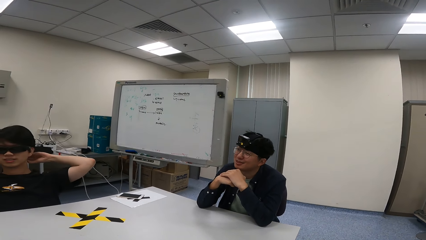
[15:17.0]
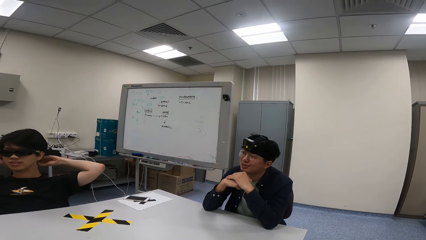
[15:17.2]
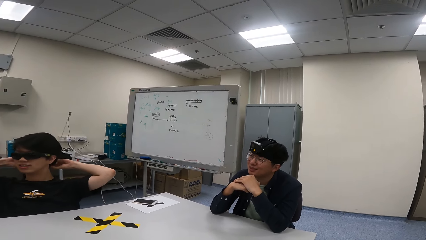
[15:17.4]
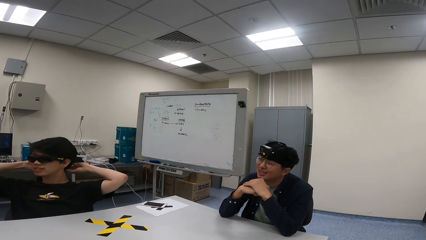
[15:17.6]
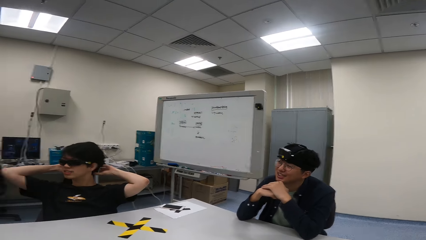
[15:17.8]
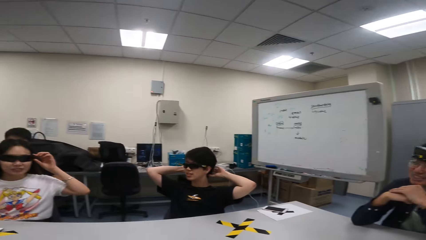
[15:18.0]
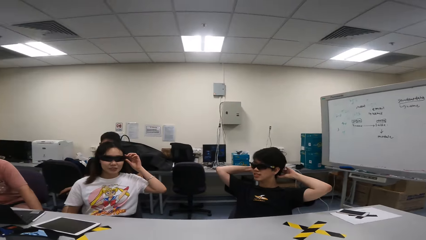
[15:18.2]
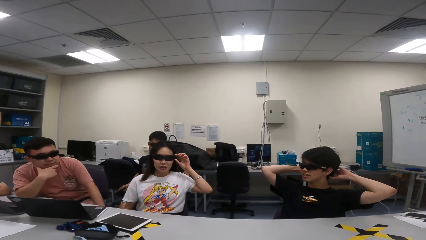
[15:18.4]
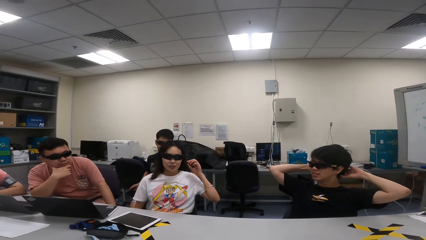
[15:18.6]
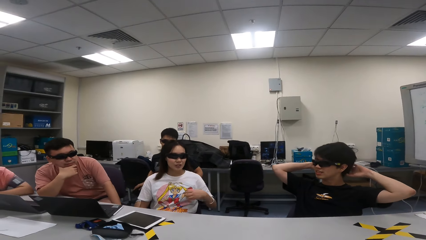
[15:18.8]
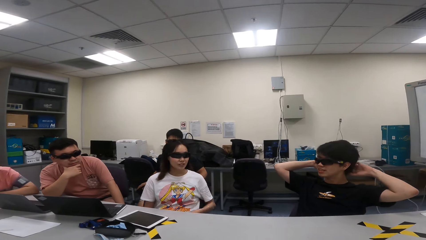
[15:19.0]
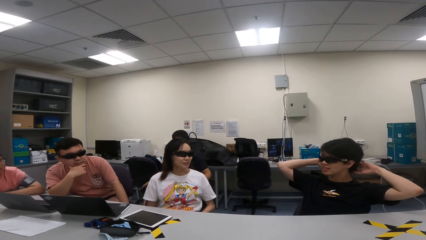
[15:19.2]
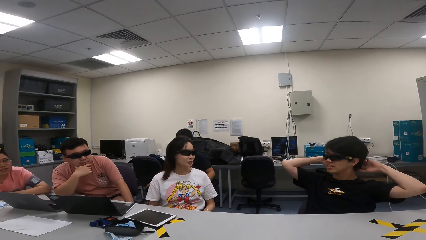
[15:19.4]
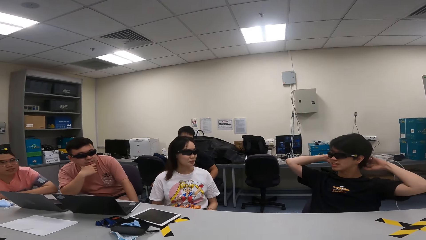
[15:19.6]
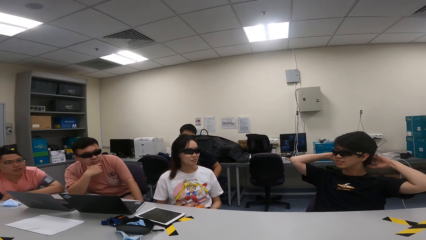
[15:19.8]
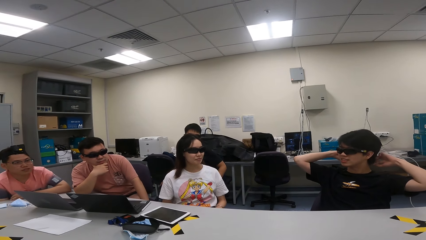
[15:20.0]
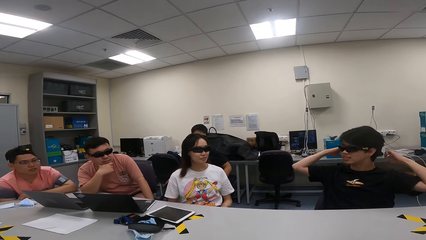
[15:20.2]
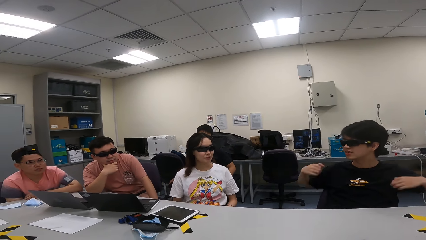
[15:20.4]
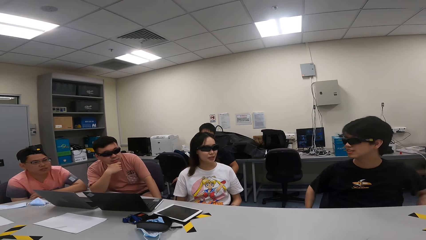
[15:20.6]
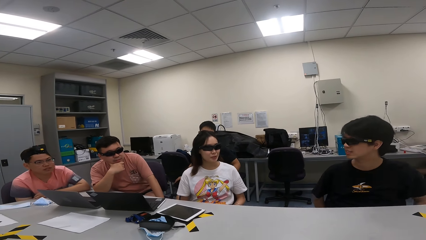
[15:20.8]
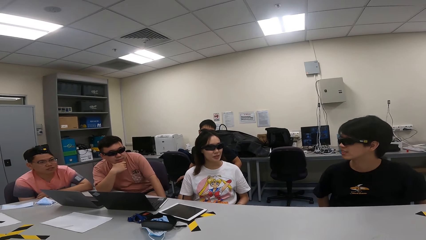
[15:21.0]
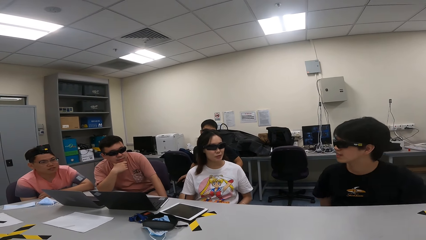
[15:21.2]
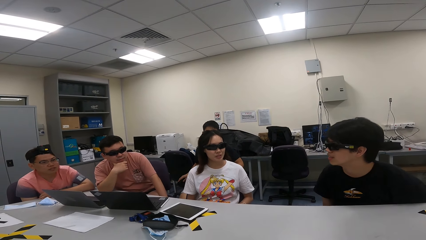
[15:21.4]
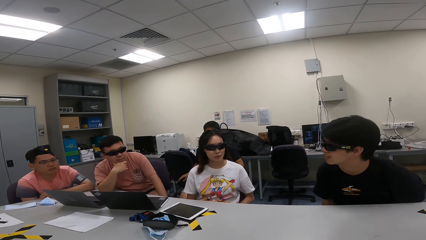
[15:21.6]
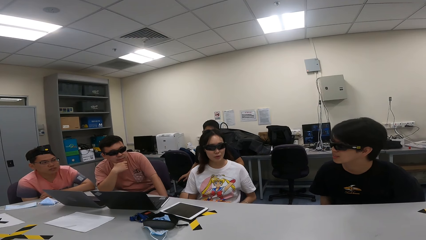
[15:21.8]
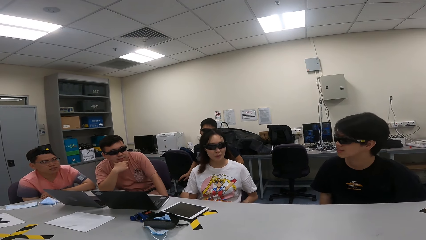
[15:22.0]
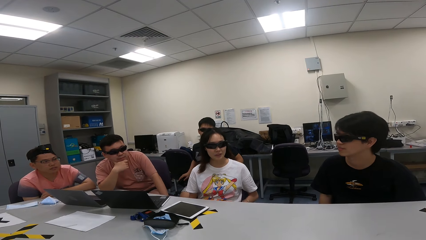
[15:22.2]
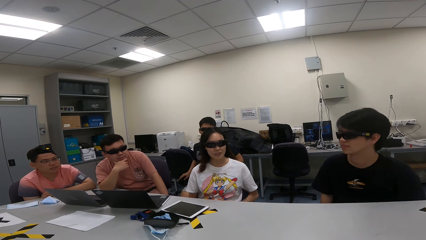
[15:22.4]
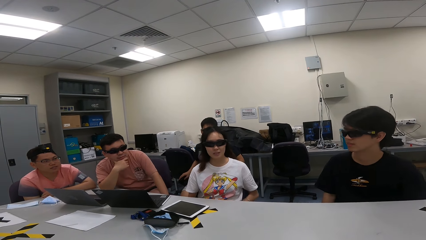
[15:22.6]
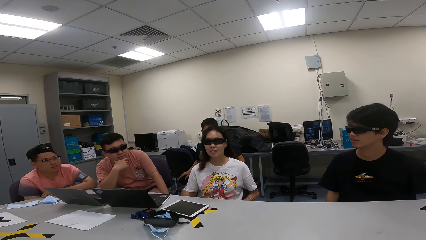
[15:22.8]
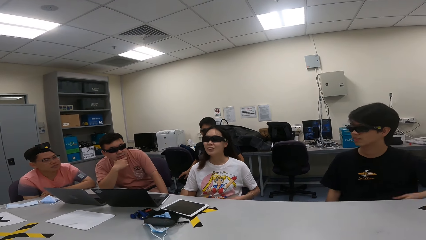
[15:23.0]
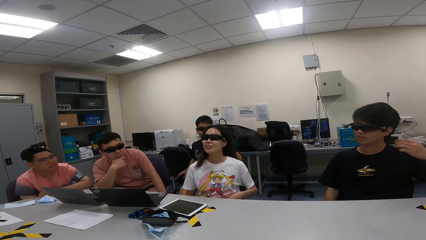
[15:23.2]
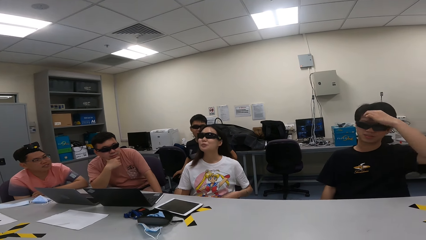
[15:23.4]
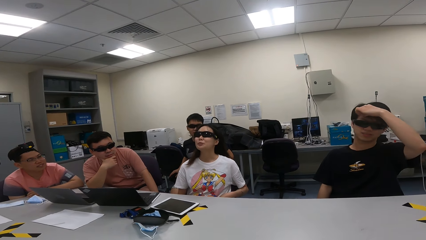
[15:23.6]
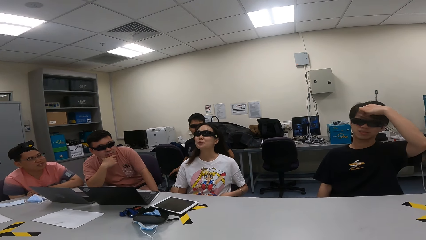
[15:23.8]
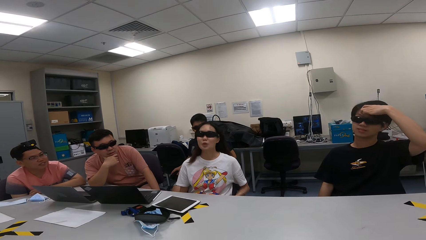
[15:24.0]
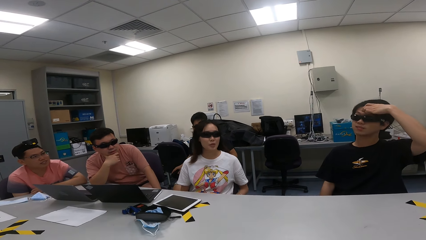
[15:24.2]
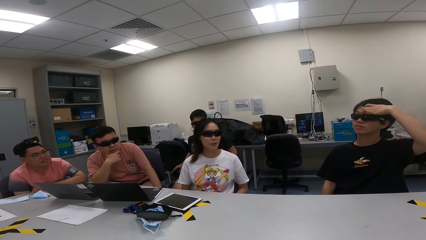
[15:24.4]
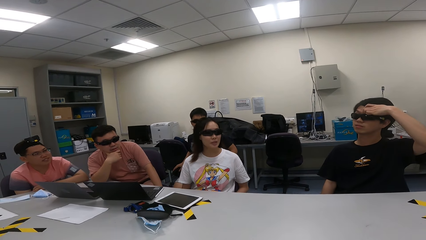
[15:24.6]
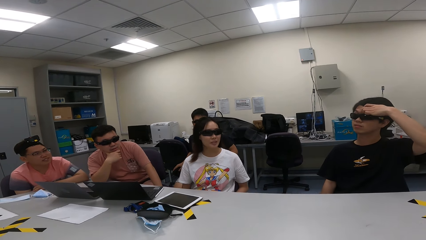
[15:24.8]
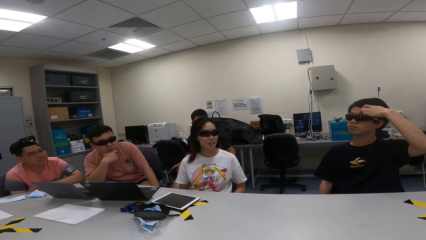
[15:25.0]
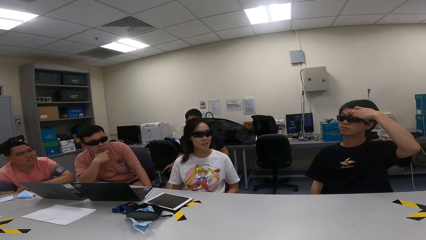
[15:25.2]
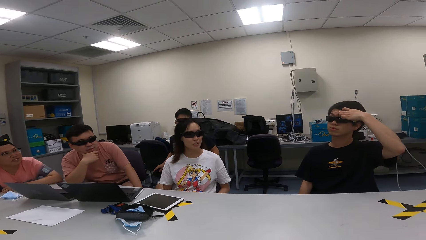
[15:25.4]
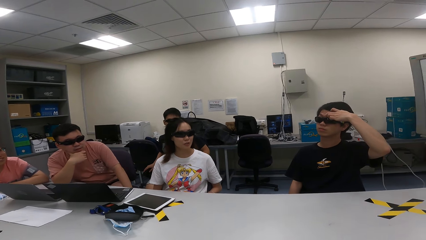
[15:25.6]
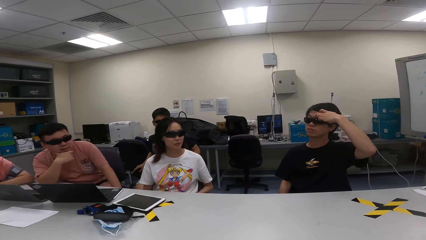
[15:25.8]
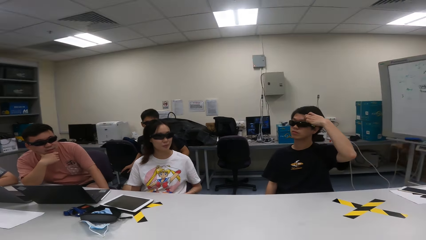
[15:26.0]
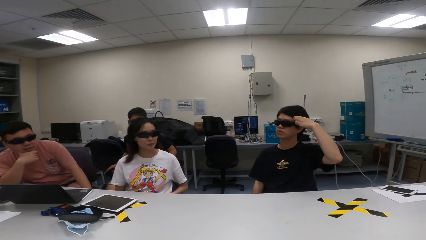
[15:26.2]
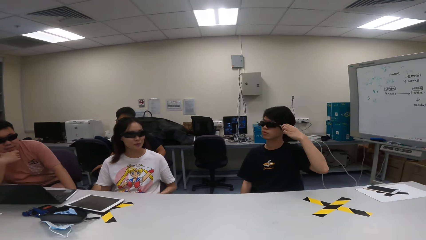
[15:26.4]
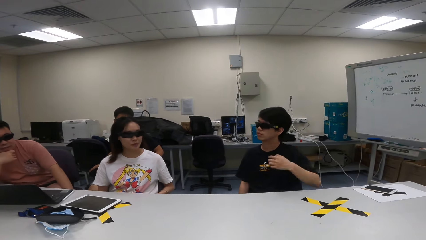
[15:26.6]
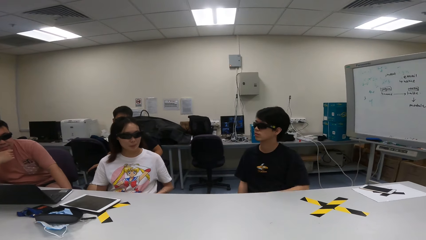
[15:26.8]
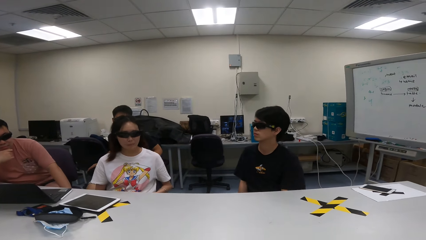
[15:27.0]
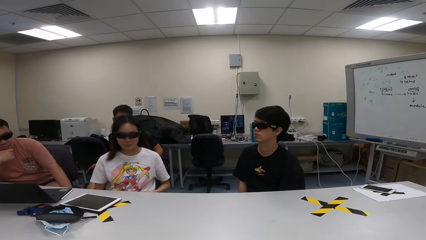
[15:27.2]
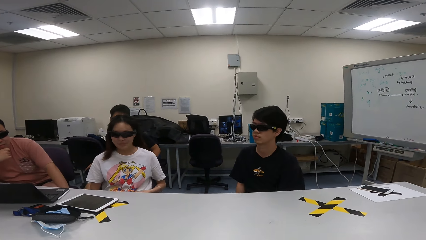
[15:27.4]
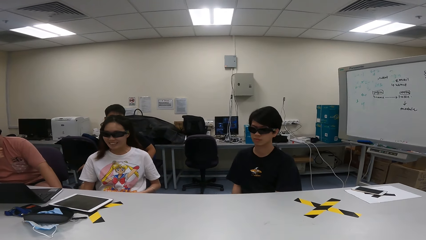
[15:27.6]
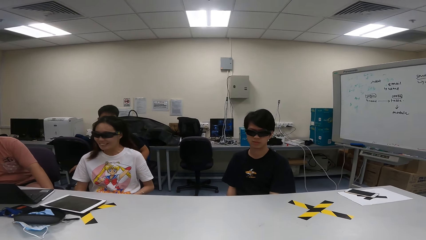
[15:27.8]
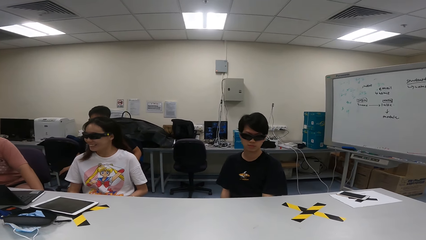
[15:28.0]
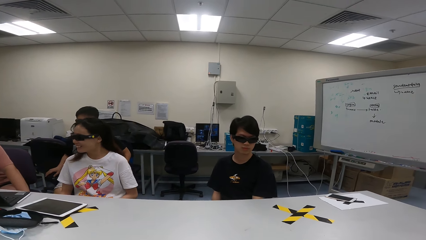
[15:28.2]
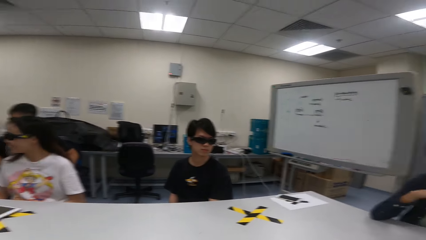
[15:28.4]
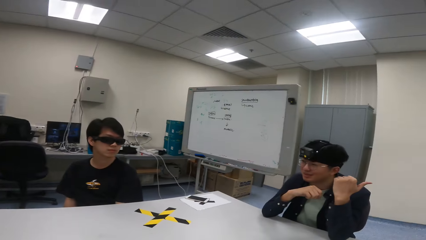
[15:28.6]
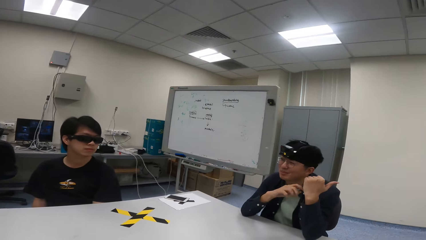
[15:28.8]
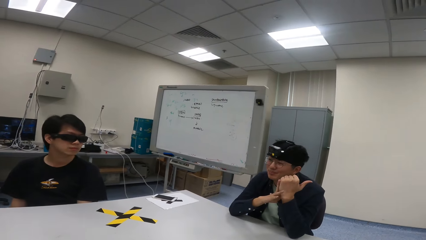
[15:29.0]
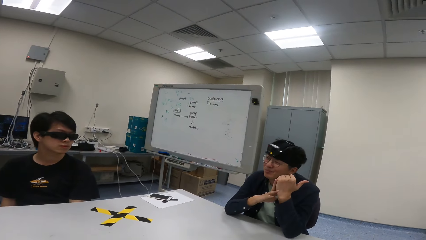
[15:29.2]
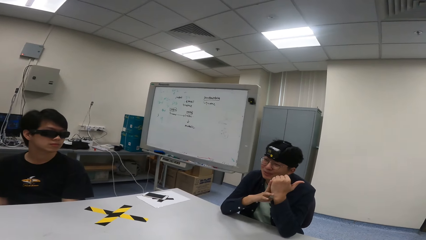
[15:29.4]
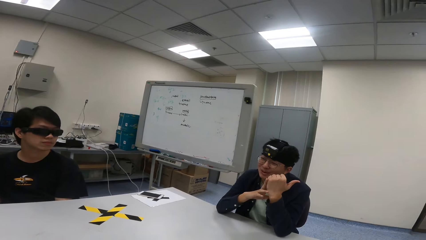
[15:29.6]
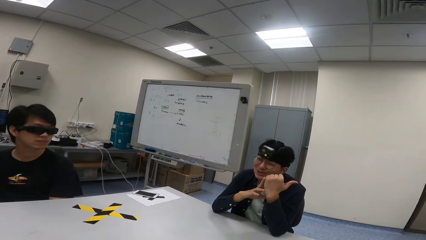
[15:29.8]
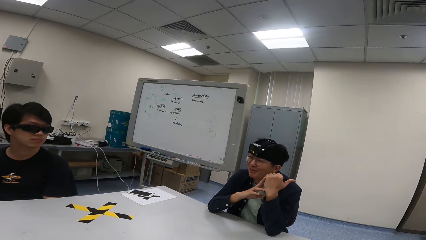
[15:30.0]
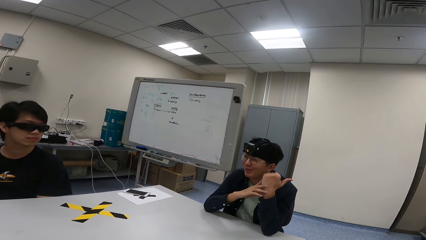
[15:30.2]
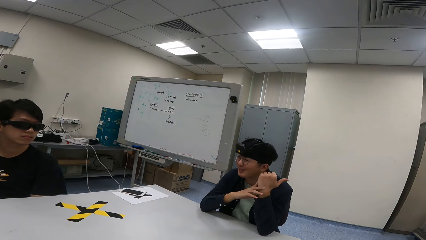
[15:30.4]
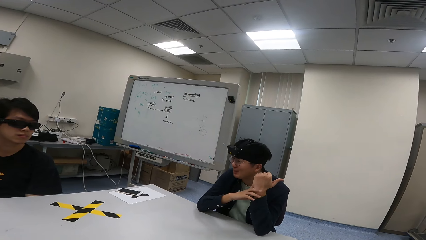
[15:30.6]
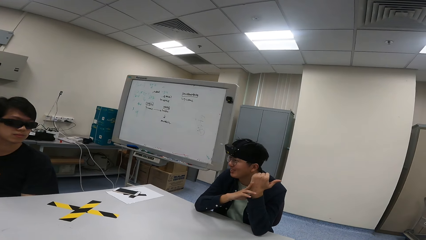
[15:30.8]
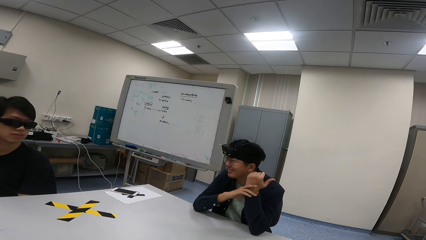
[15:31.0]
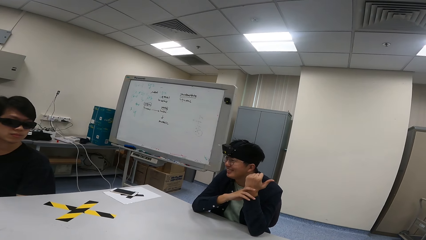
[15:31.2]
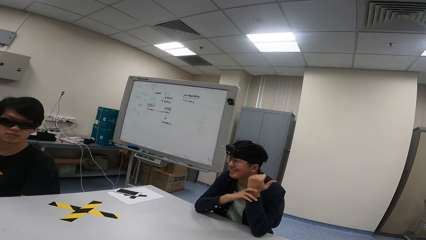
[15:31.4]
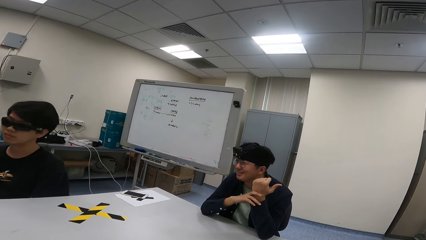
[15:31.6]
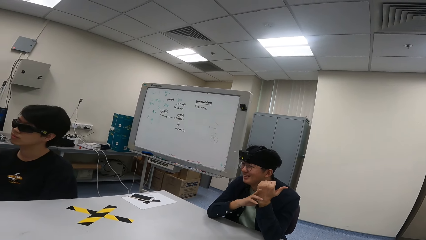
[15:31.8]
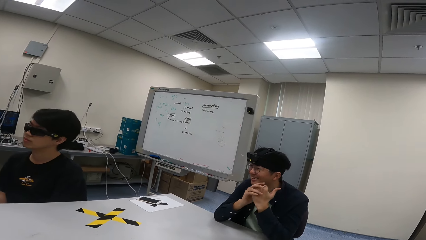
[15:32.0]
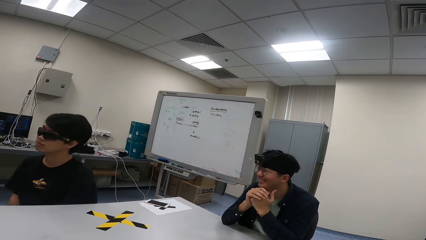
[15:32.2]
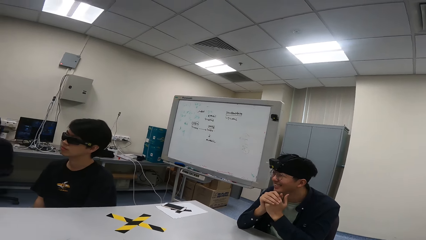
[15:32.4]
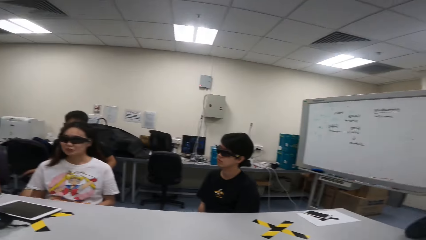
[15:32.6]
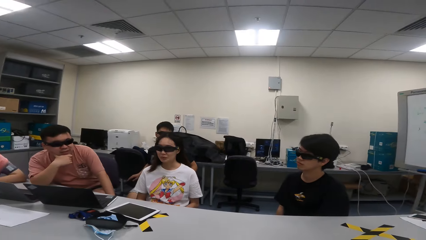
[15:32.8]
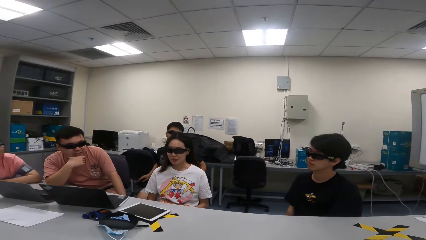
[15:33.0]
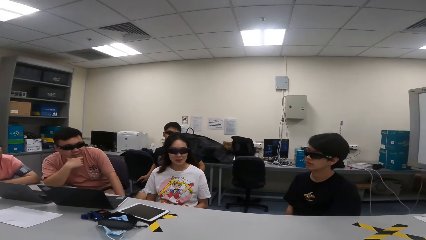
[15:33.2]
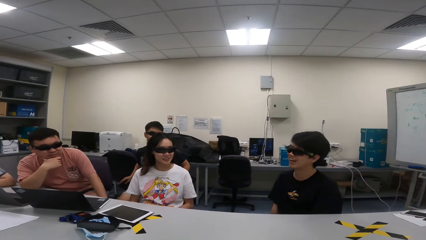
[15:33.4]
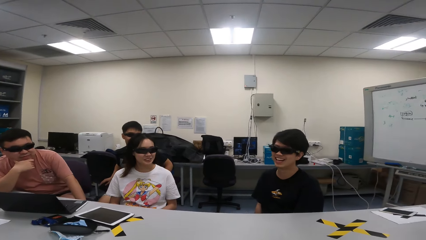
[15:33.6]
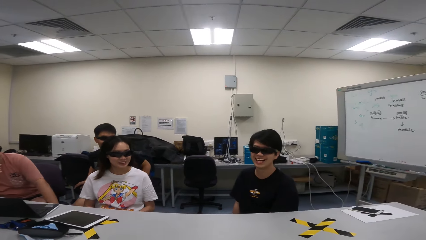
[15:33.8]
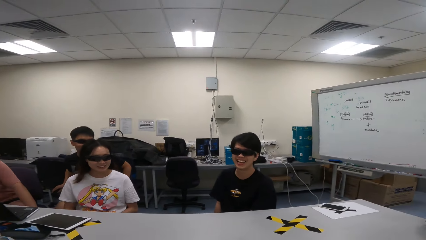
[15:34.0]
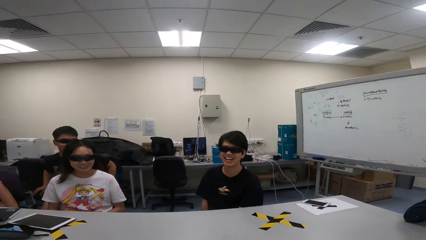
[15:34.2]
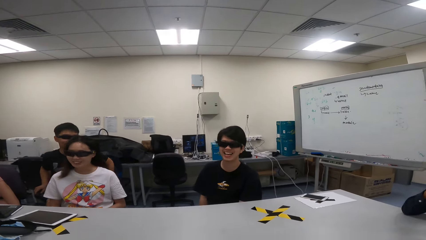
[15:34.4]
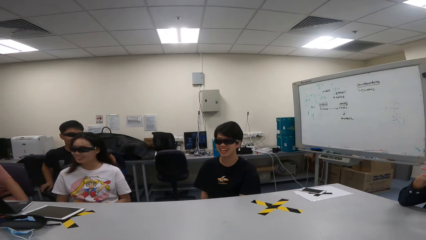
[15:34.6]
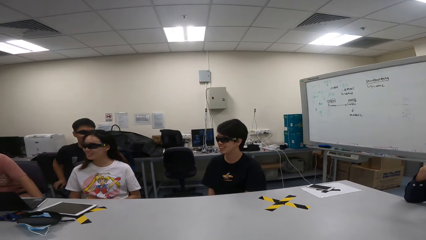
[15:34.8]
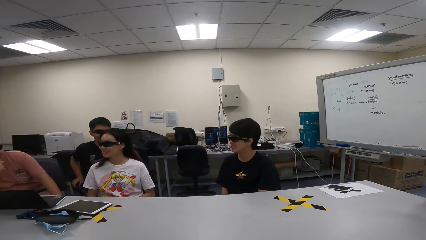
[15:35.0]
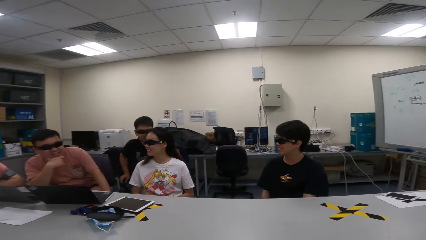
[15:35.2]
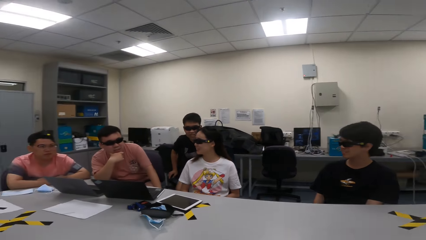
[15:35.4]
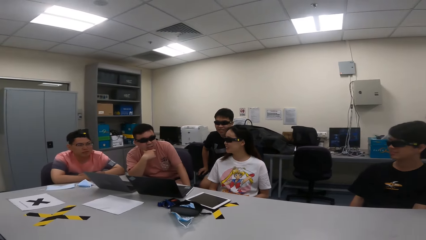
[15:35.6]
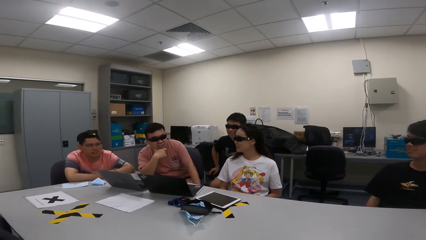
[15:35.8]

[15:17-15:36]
A person touches the shades. Another person moves the chair and touches the face. The first person nods the head and laughs. A third person nods the head. The second person nods the head. A fourth person nods the head.
